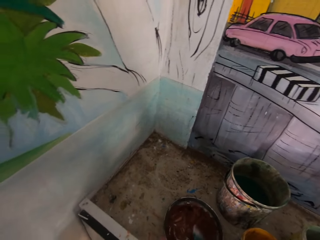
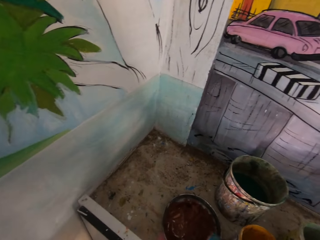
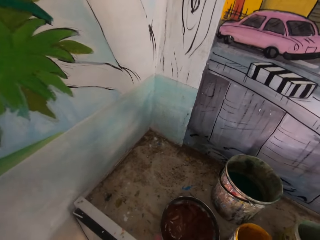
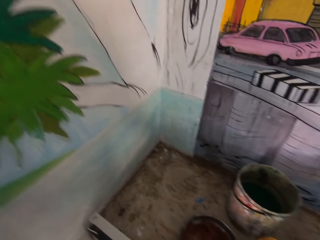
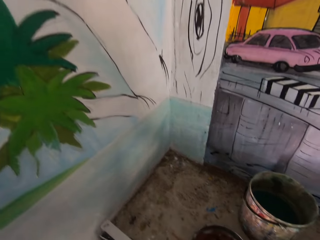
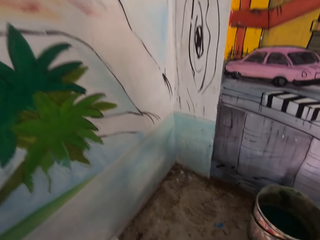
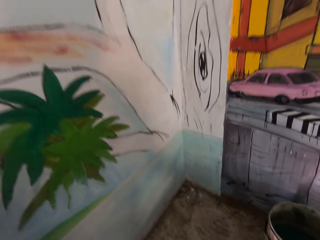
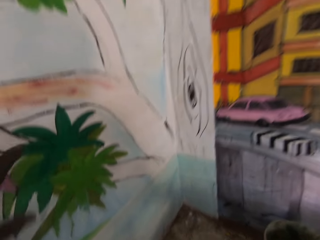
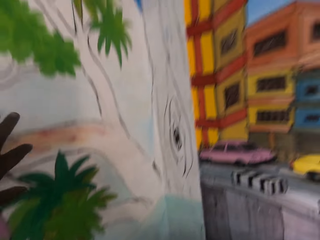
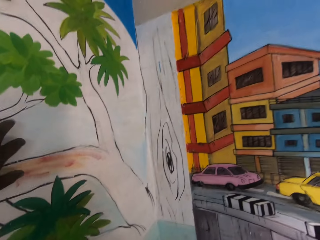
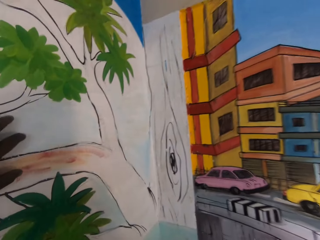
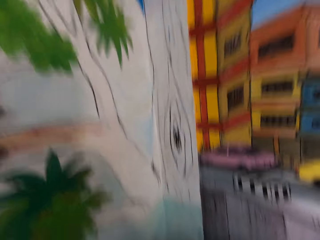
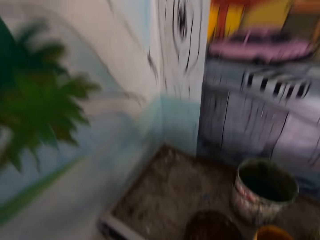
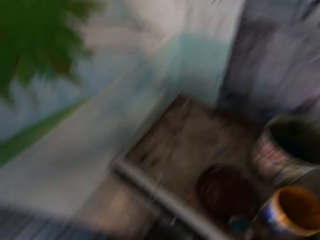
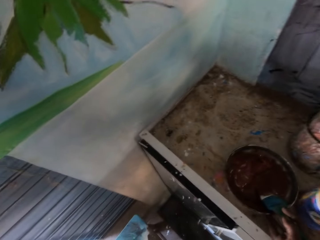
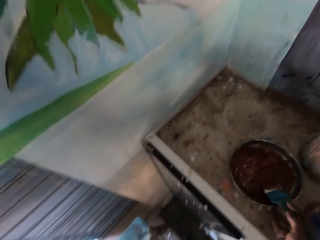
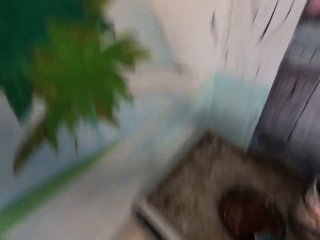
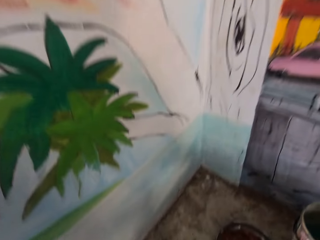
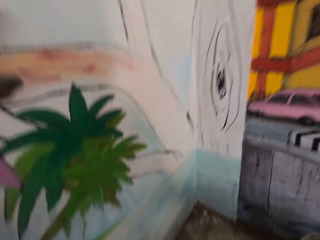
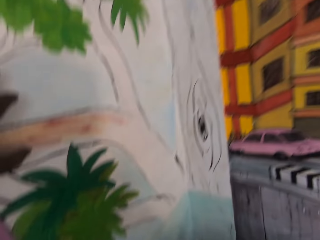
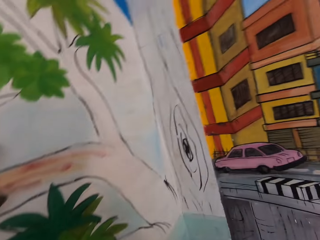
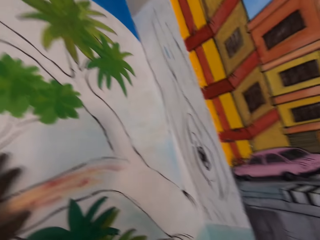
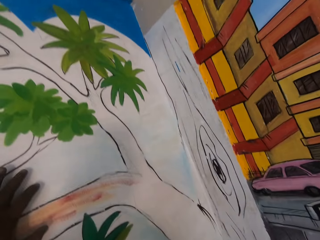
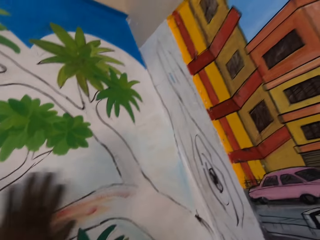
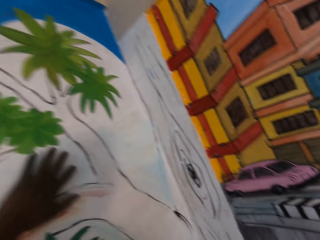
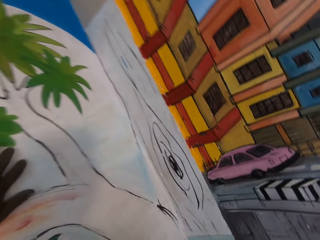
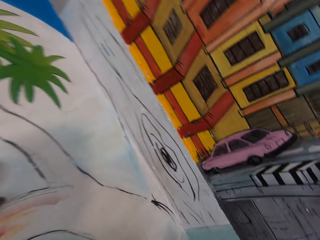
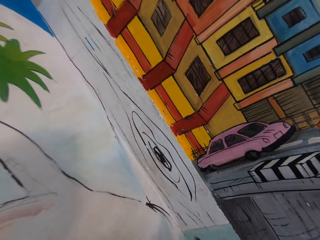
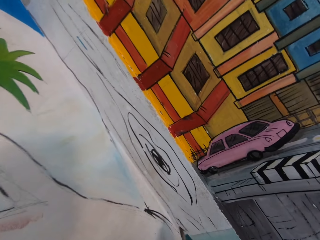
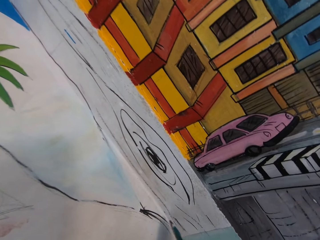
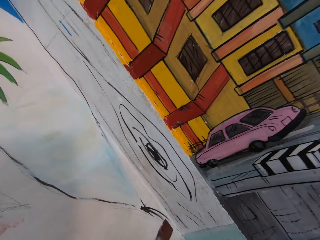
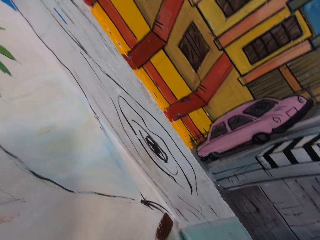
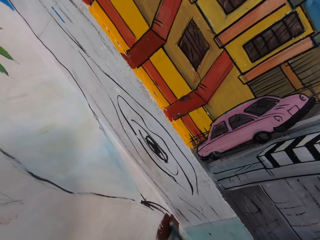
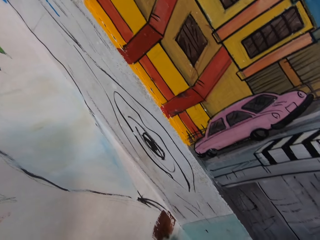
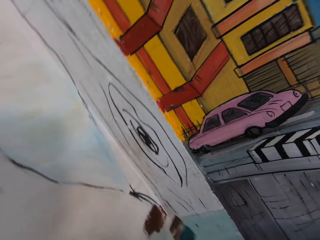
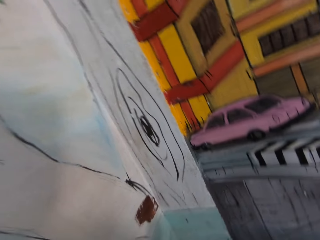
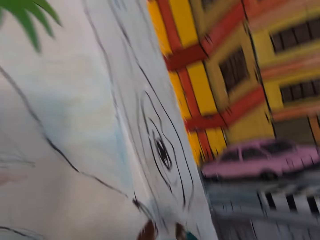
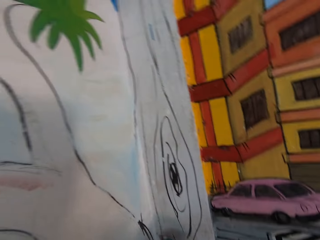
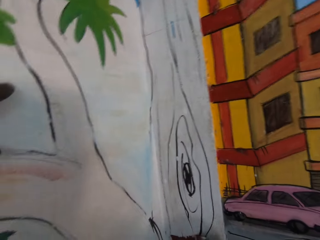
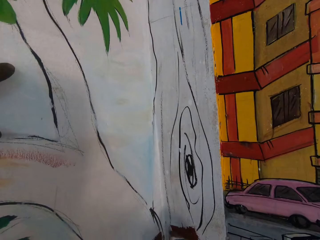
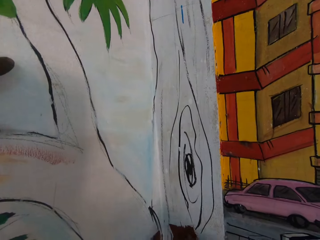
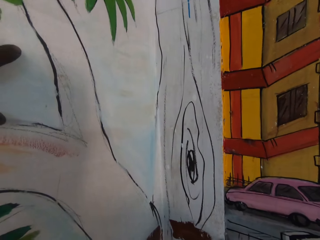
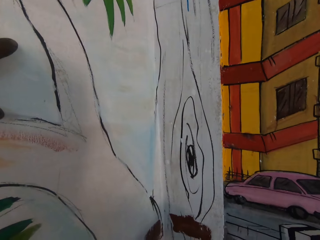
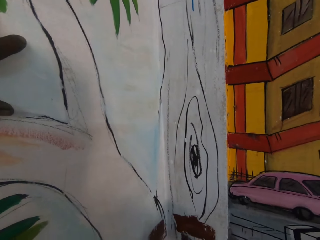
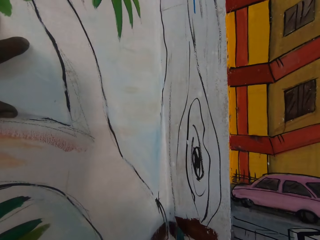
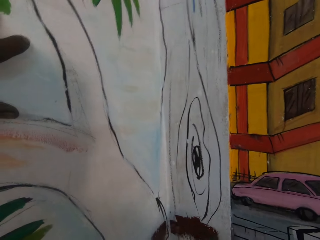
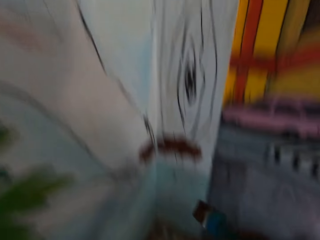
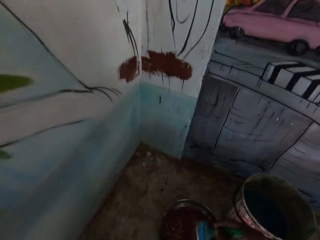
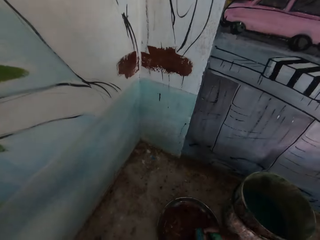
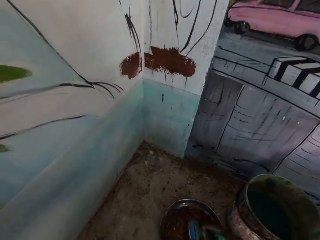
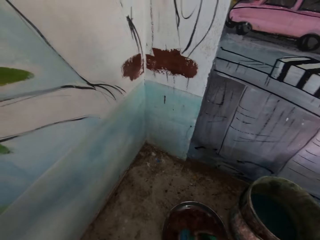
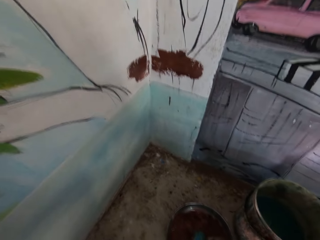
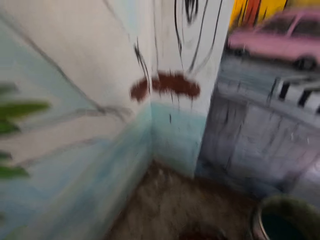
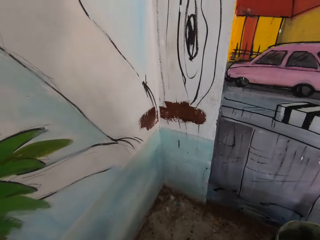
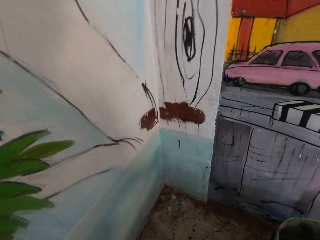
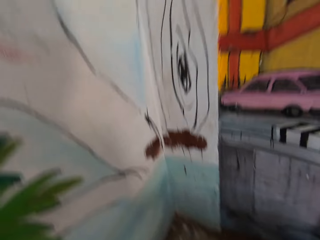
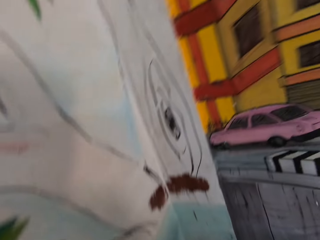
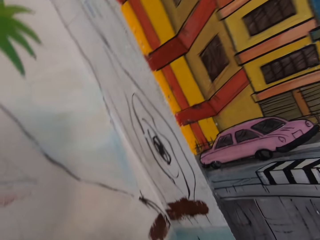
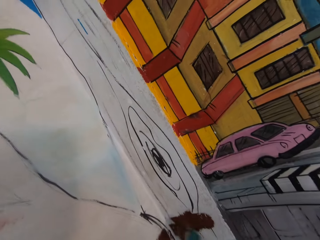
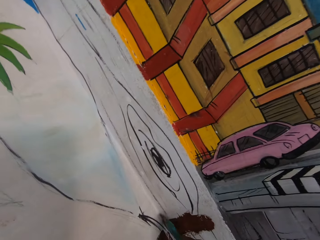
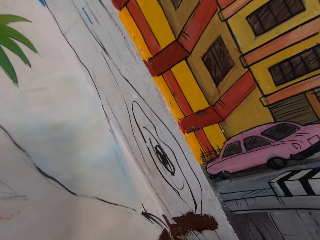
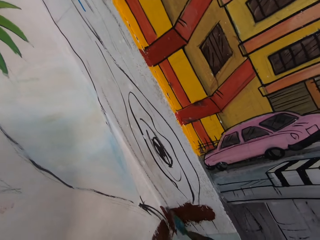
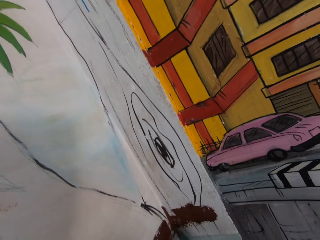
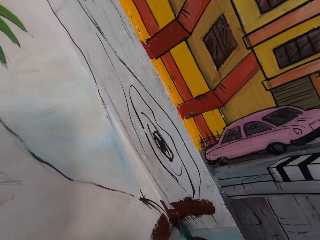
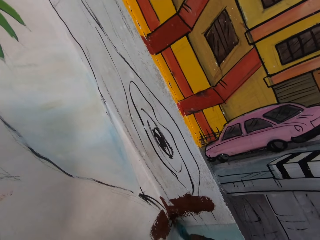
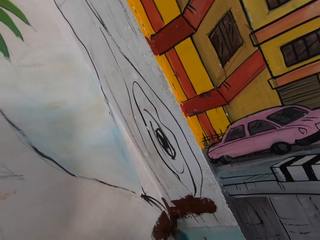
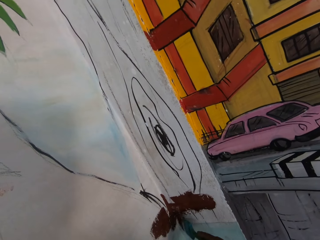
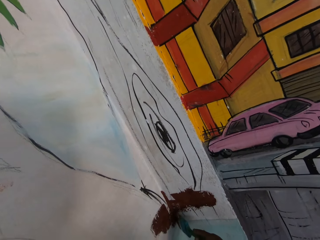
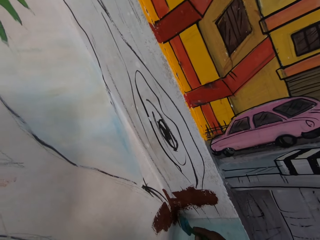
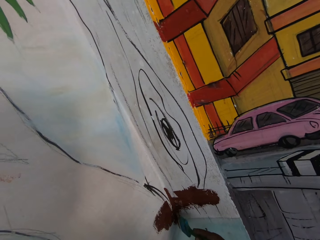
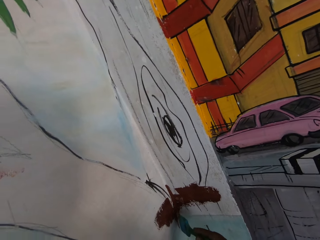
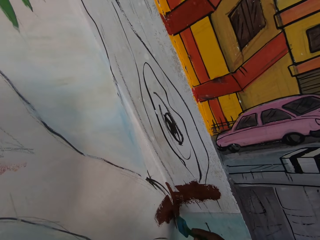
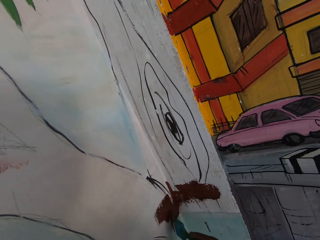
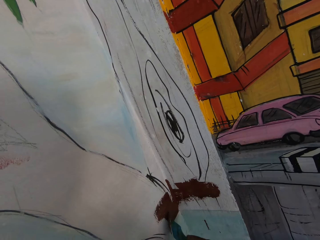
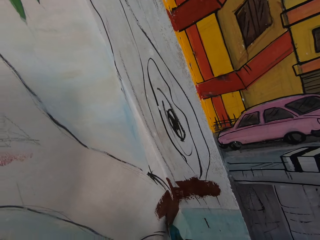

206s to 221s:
The camera wearer moves the metal tray on the cabinet. They move the paint can on the table. They touch the wall with the left hand. They move the metal tray on the cabinet. They paint the wall with the paint brush. They sweep the brush in the metal tray. They dip the paint brush in the paint can. They paint the wall with the paint brush.

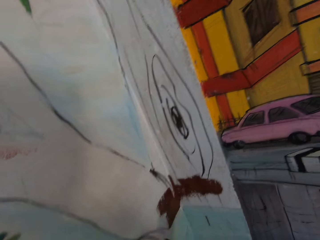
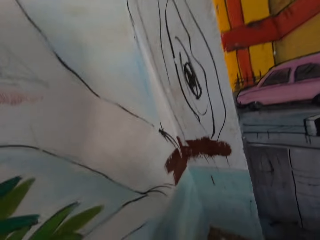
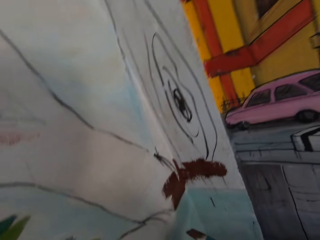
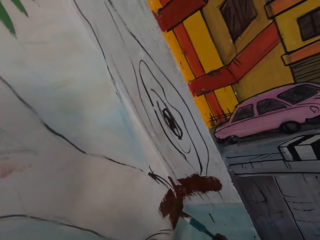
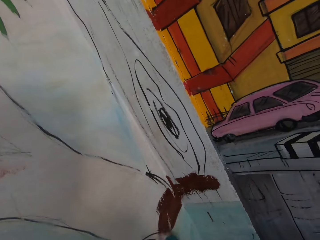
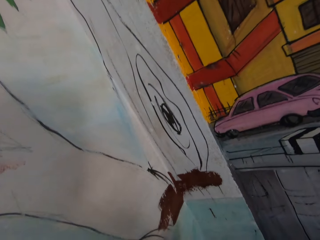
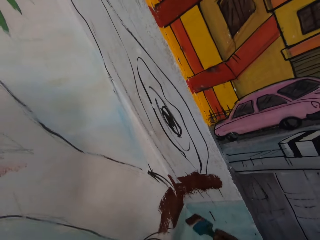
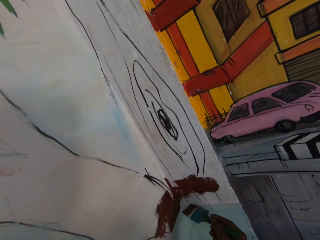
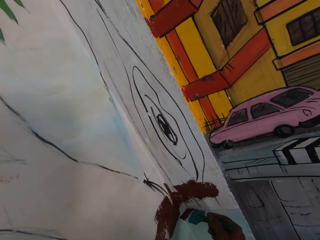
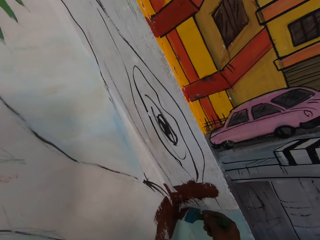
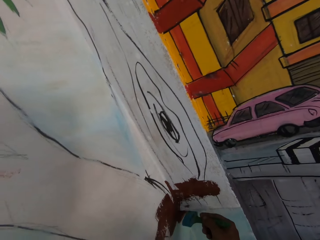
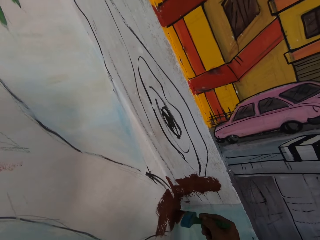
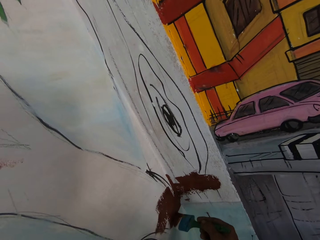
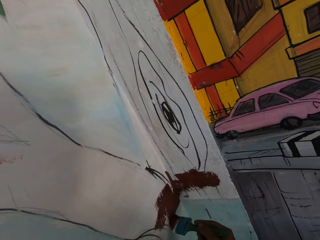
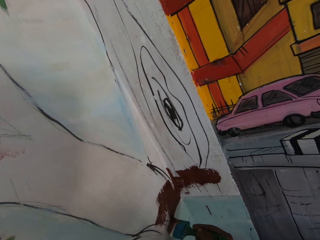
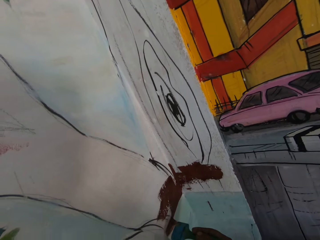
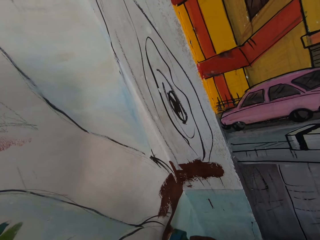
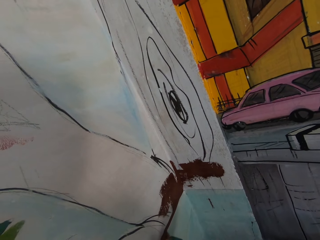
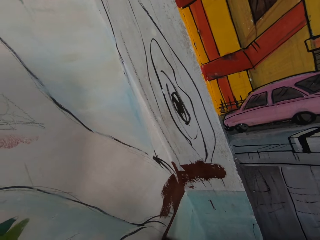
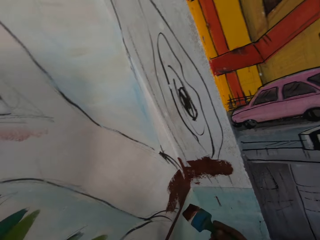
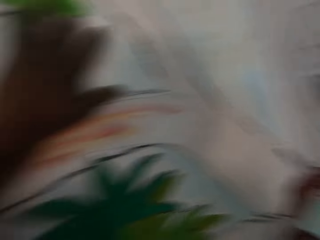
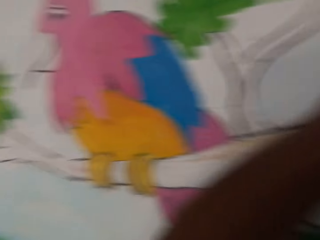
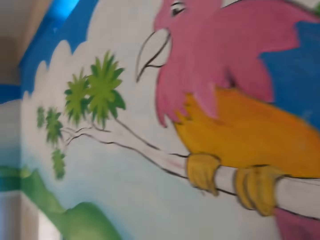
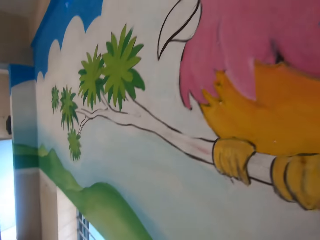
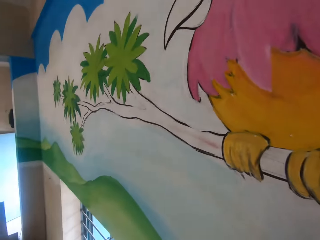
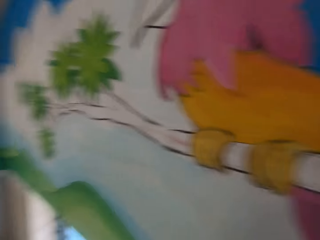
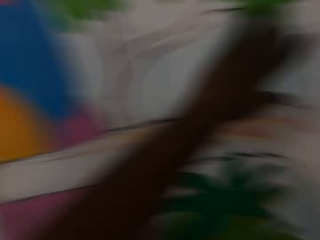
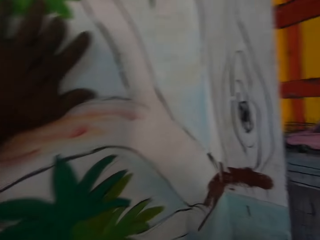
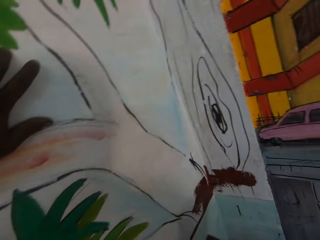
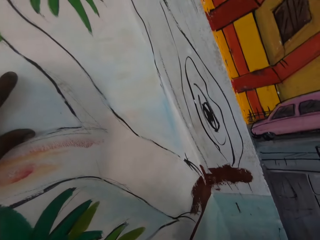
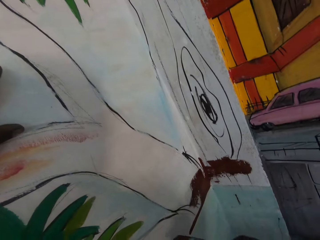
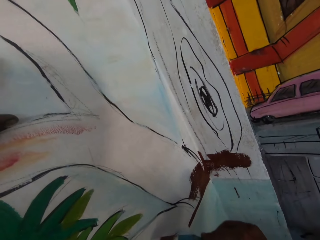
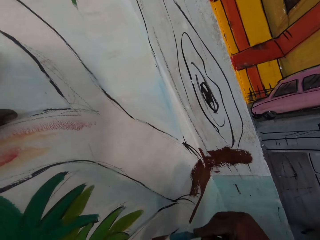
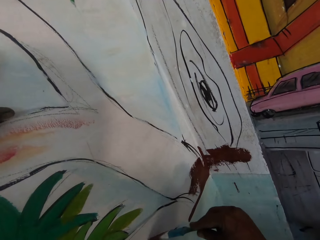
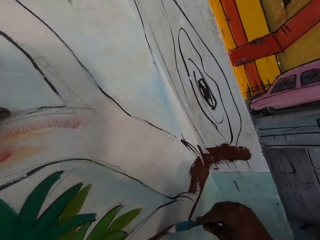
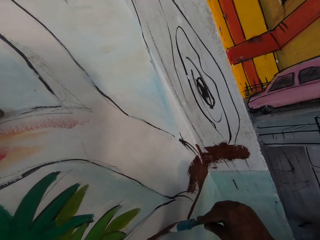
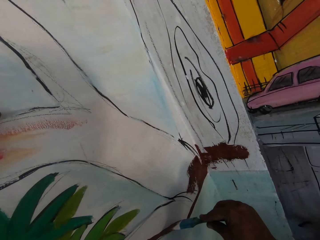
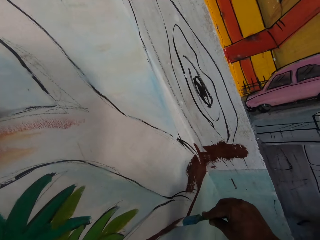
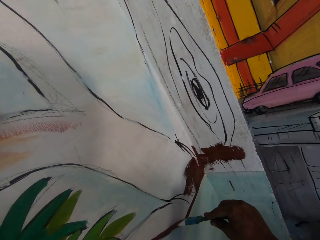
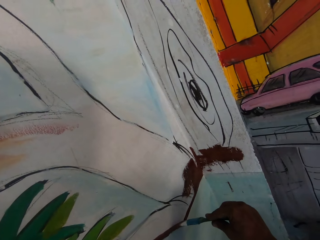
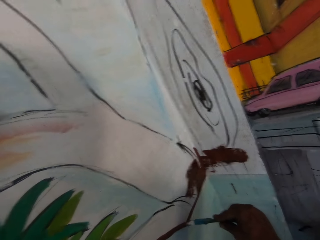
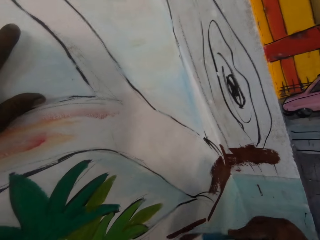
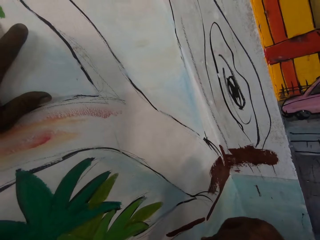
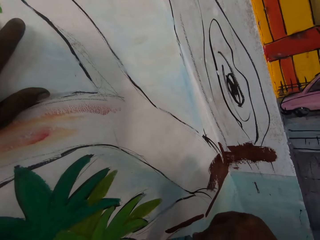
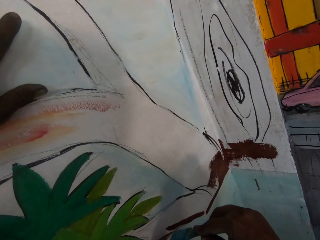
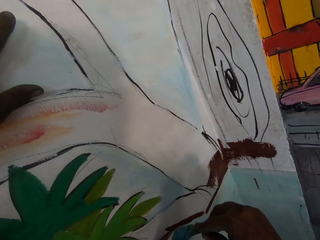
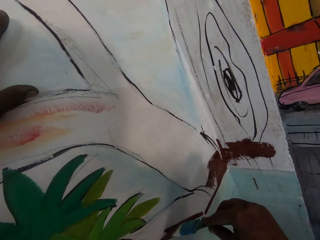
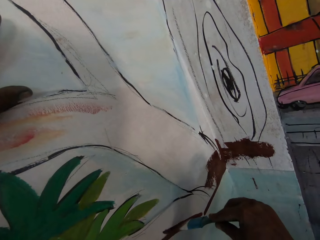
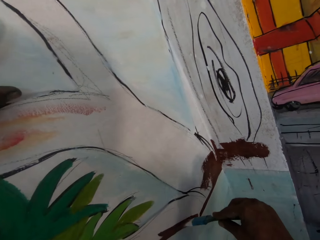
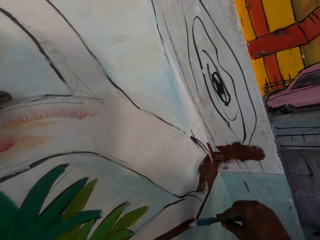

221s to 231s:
The camera wearer turns around the wall. They paint the wall.
